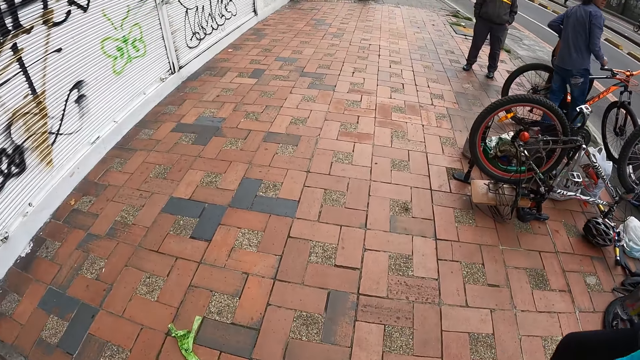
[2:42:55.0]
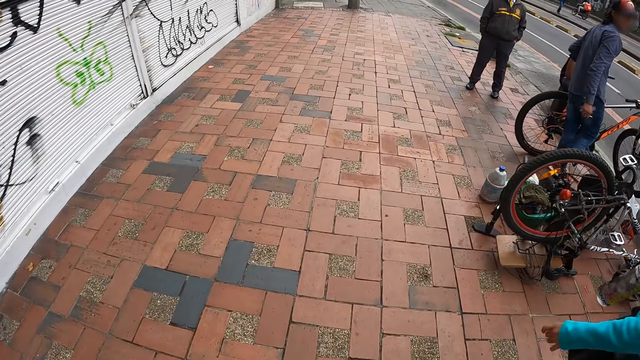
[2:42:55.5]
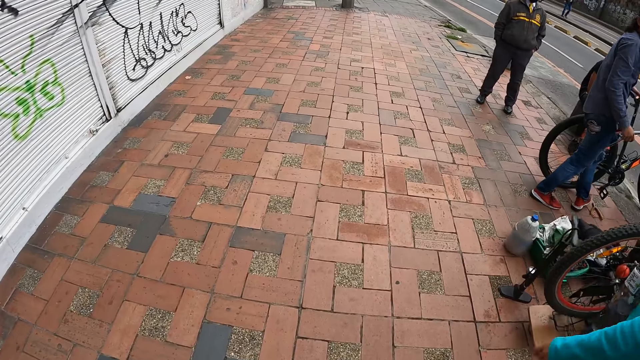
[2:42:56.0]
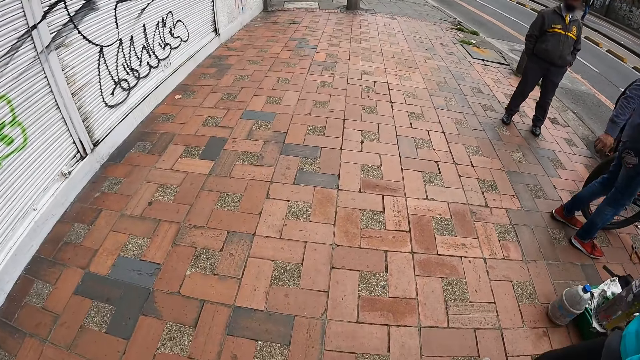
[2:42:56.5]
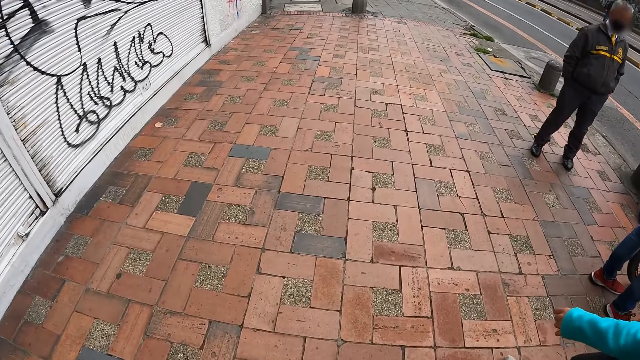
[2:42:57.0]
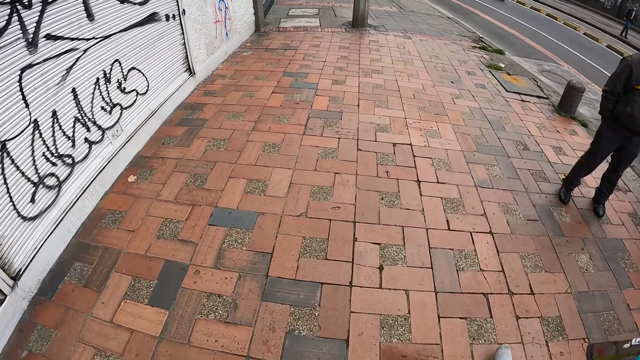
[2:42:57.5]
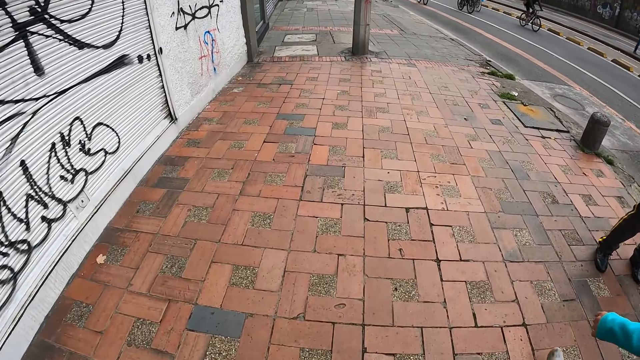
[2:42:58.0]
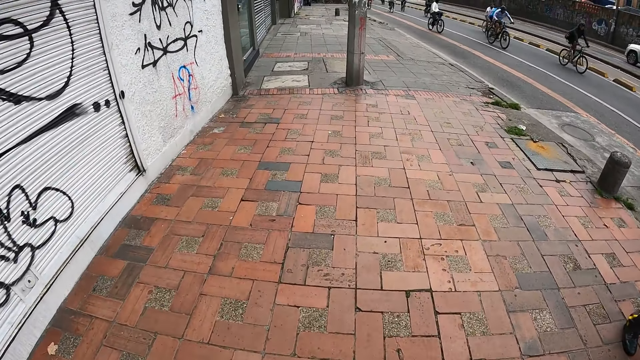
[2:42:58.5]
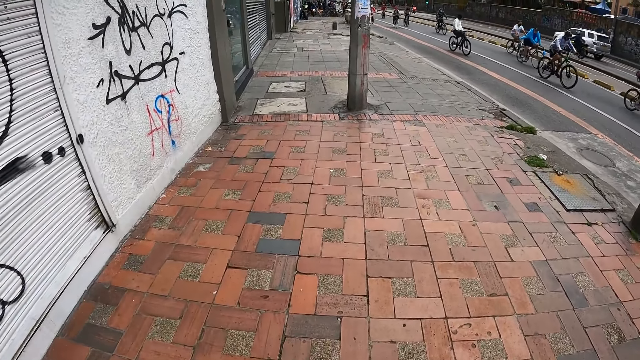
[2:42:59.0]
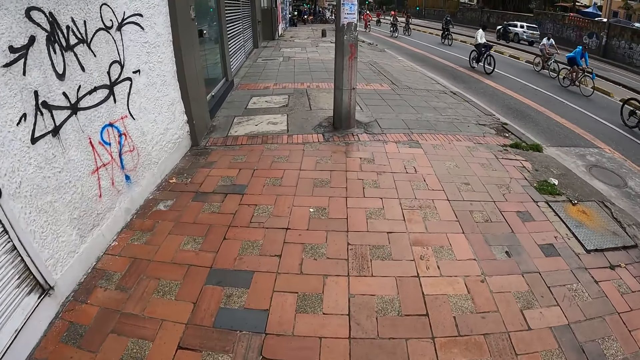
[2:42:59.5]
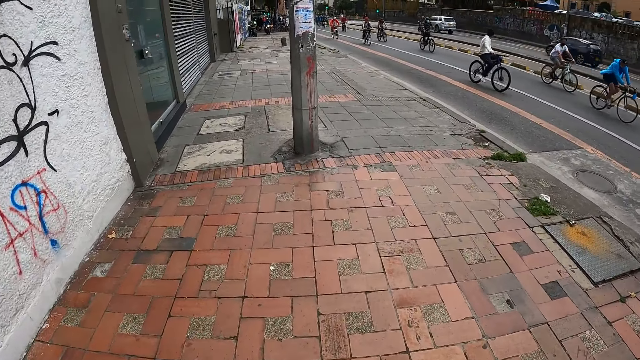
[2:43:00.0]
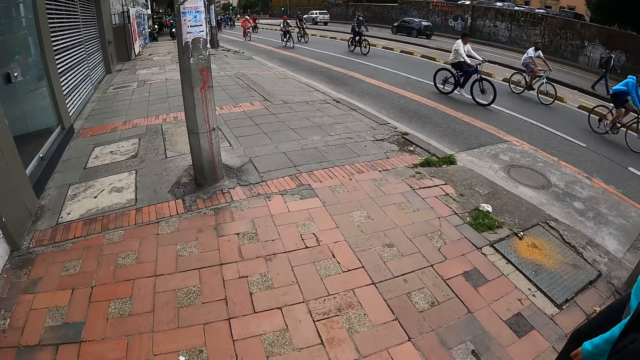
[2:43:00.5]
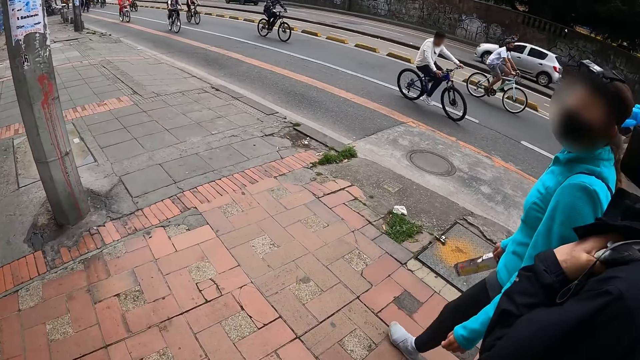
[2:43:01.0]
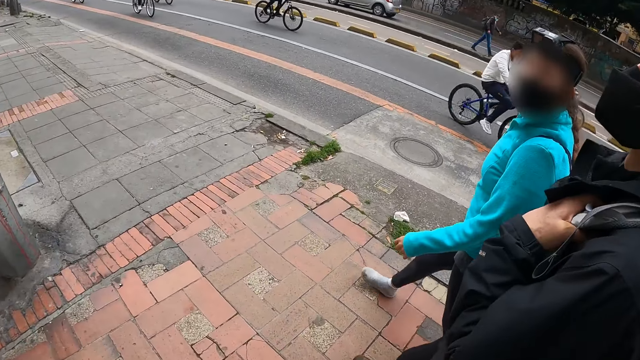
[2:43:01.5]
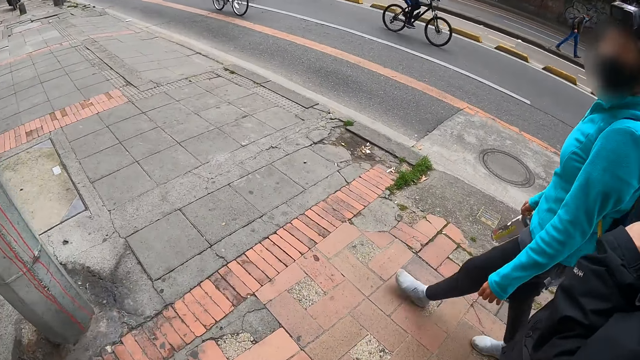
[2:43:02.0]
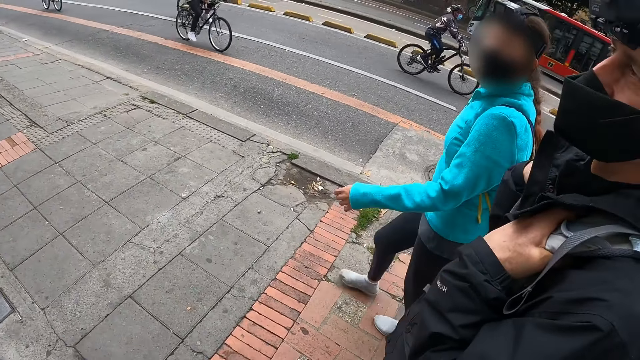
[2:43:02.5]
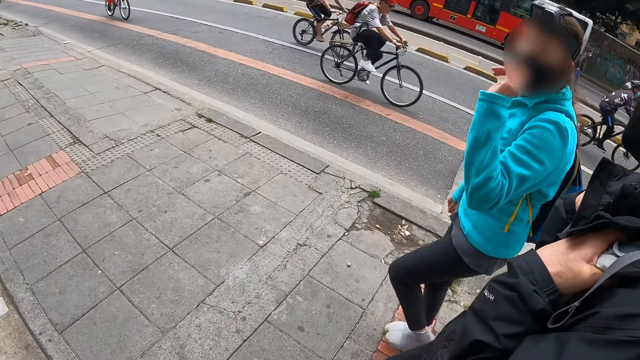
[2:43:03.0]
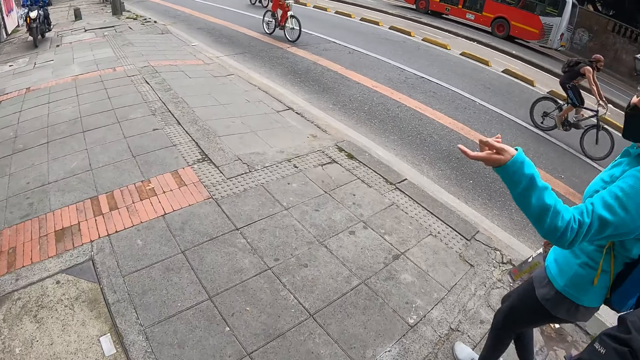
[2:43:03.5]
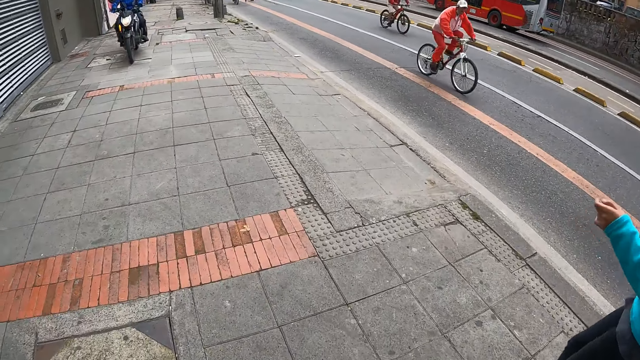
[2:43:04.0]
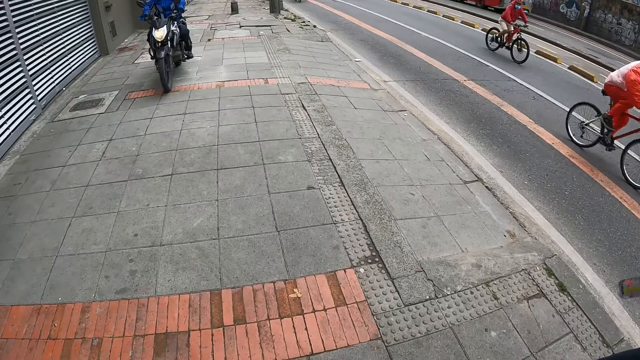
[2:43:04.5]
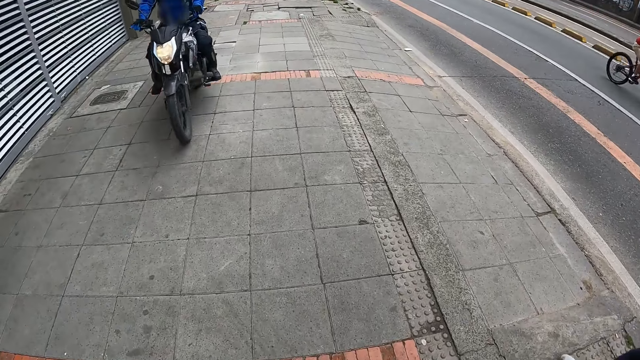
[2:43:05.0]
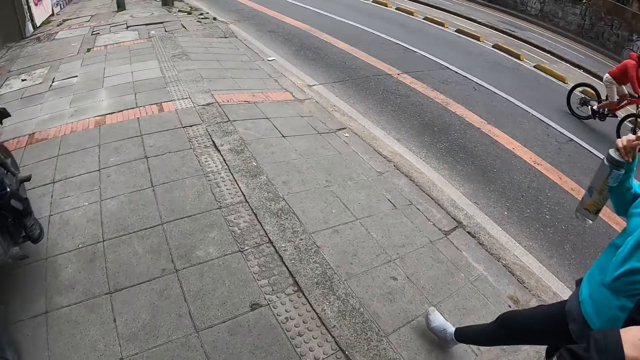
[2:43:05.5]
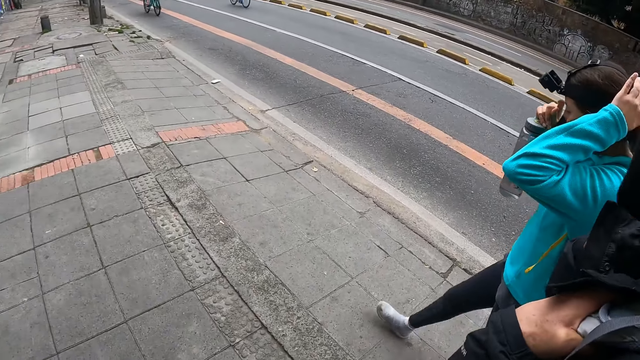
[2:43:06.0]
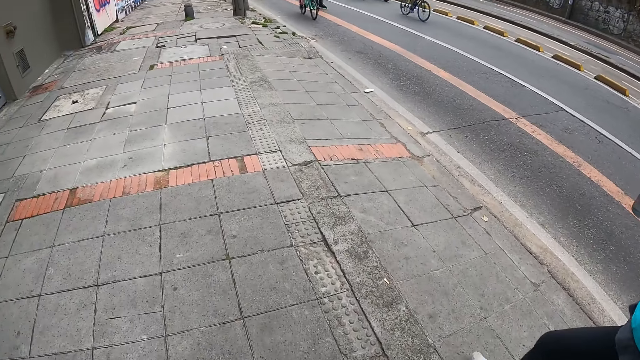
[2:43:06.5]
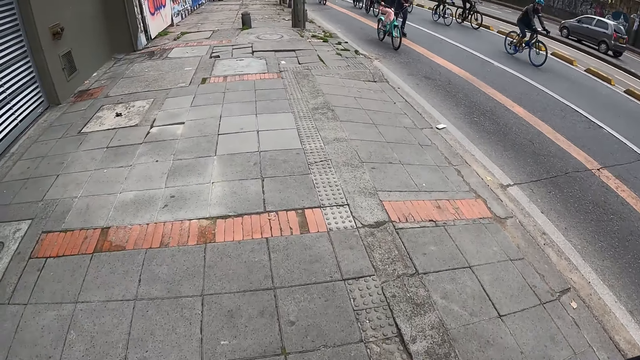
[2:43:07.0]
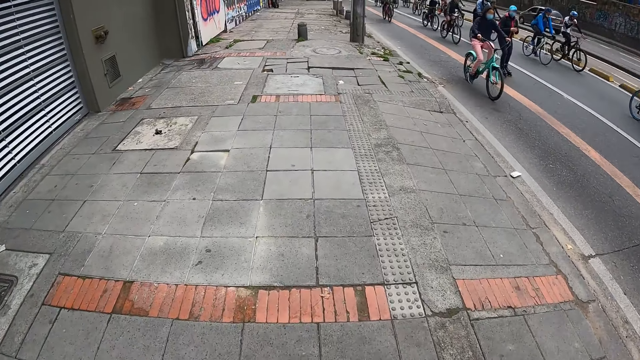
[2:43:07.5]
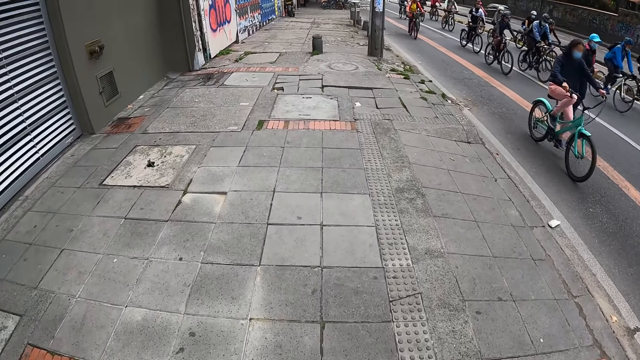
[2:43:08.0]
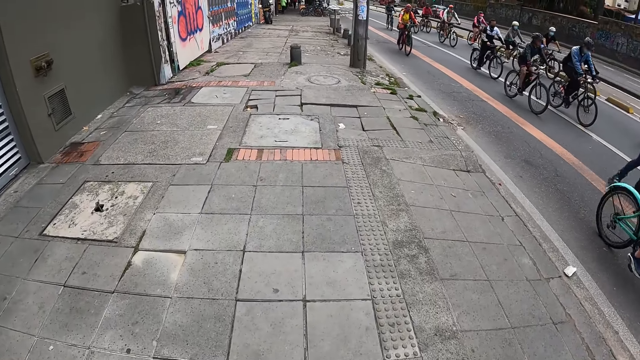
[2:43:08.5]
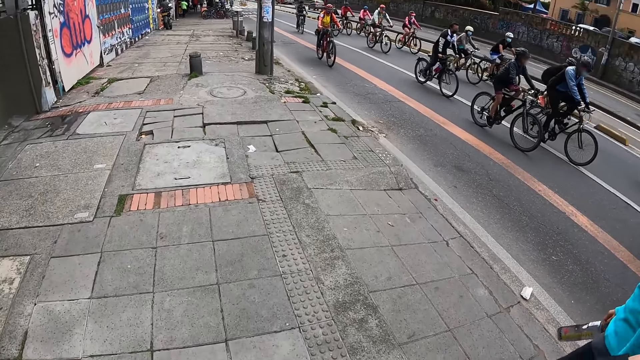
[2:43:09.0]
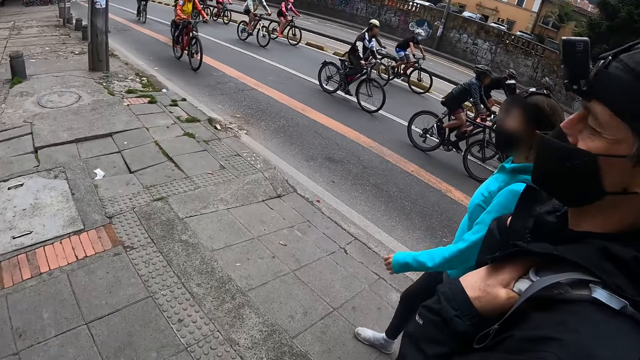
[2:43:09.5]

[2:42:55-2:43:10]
A motorbike drives past the camera wearer. A woman strokes her hair with her left hand.

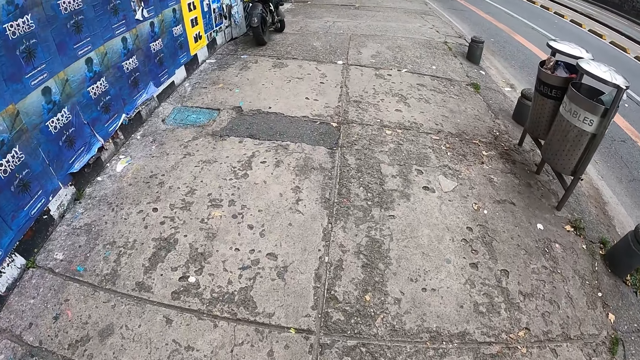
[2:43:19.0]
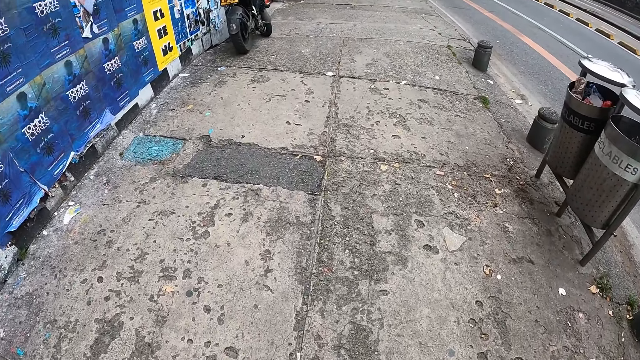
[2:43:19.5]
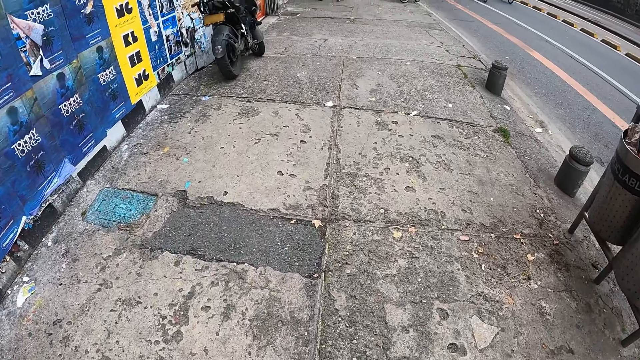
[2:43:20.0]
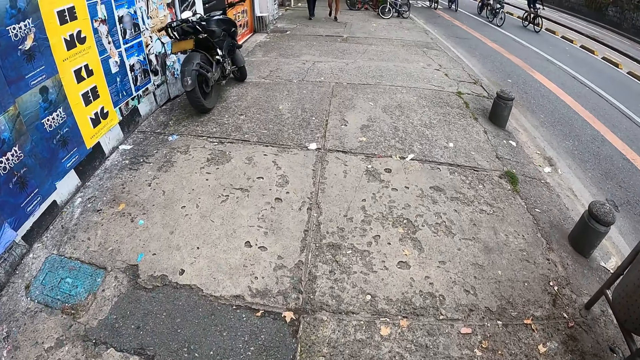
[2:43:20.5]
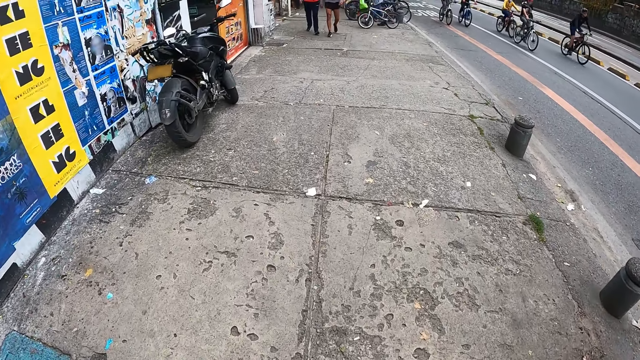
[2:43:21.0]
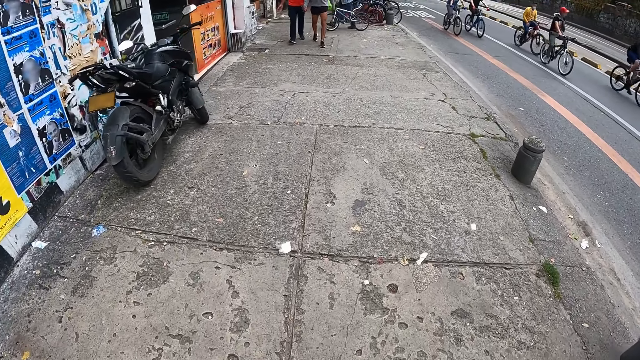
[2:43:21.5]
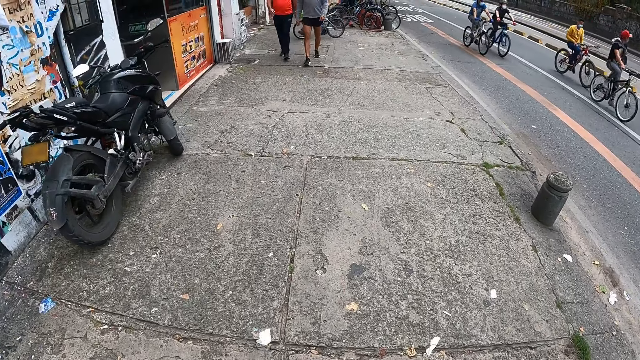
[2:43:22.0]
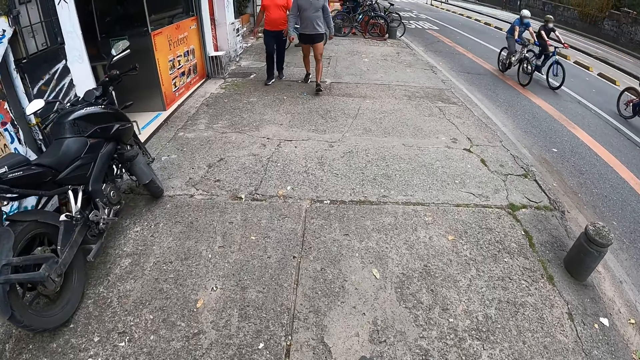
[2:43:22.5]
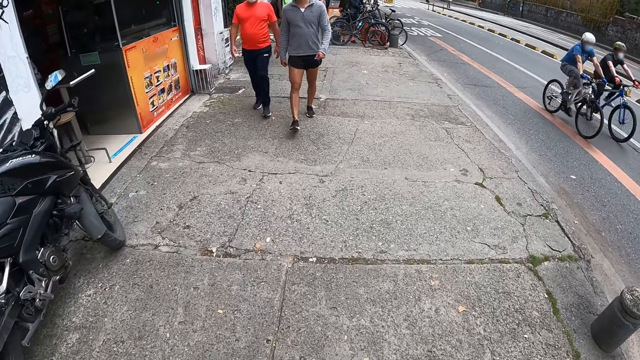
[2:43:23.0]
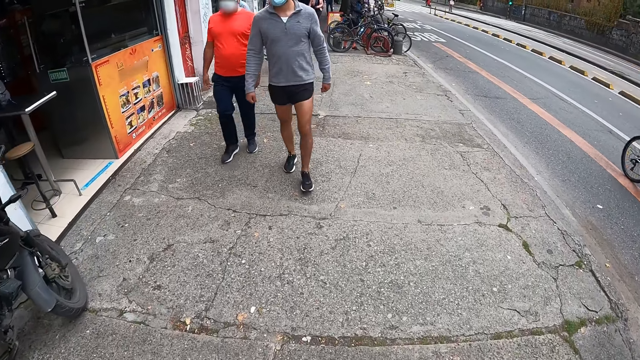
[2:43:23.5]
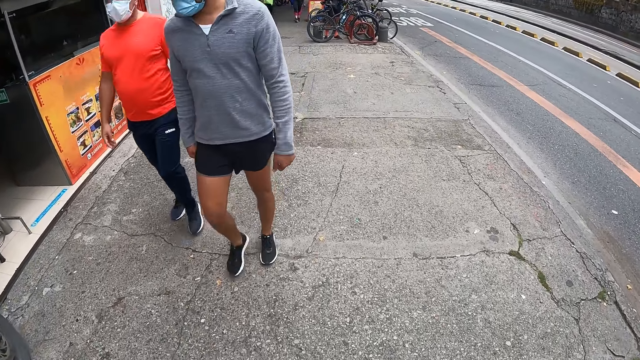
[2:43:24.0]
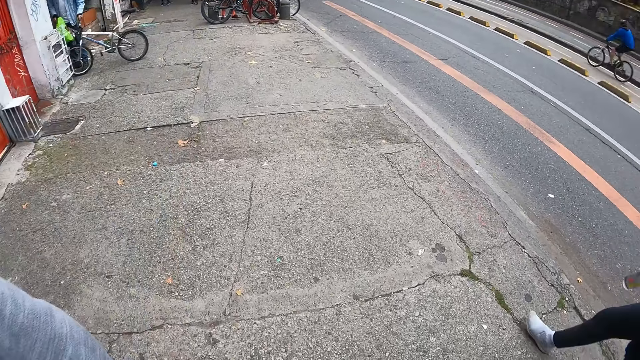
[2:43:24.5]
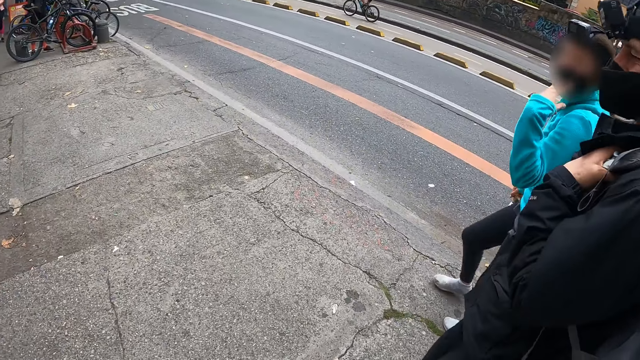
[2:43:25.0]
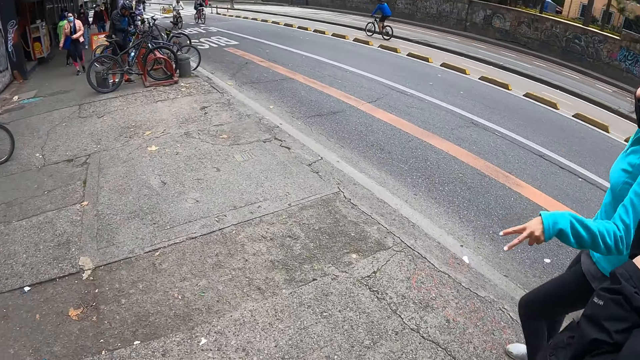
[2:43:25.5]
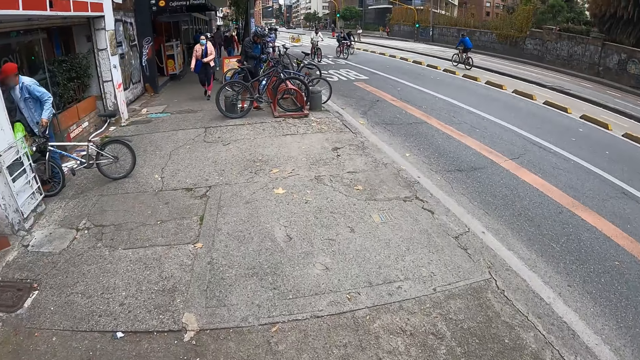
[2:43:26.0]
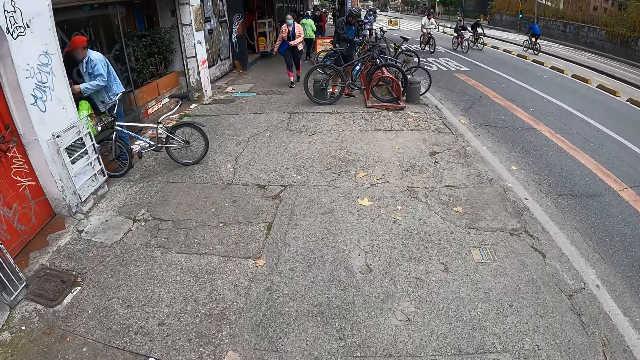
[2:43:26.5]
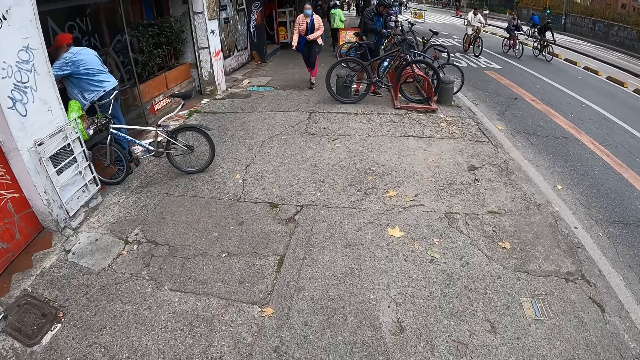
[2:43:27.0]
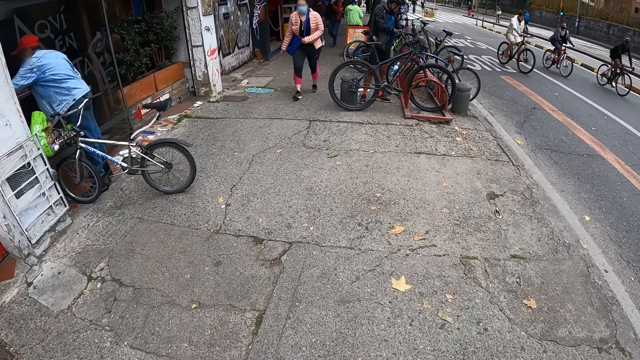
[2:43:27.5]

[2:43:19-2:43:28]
A man walks past the camera wearer.
